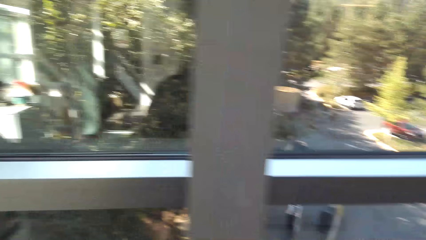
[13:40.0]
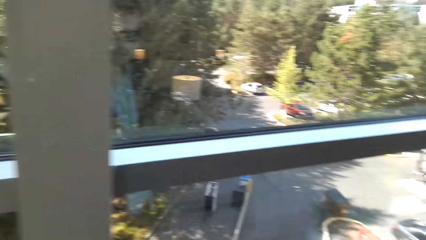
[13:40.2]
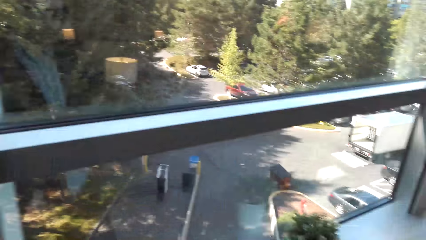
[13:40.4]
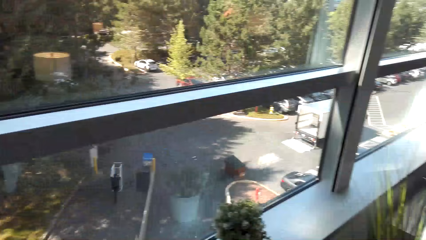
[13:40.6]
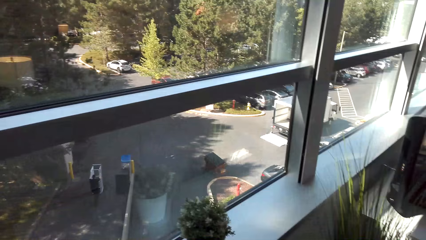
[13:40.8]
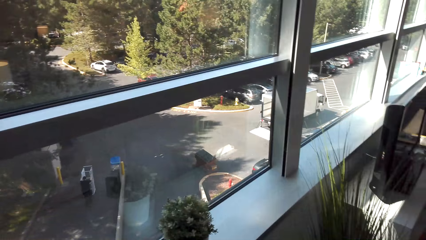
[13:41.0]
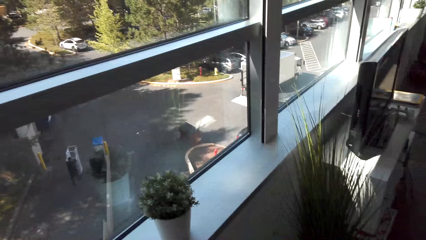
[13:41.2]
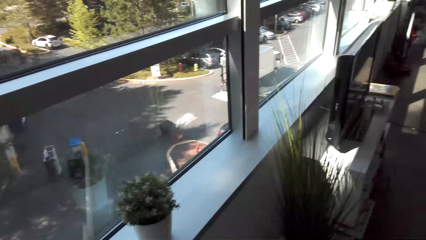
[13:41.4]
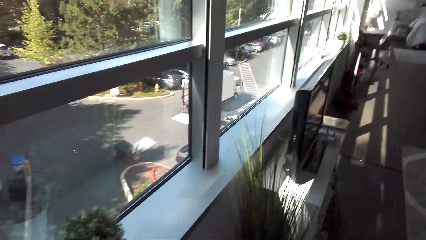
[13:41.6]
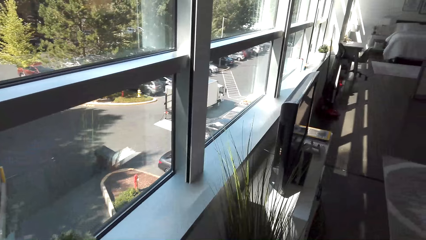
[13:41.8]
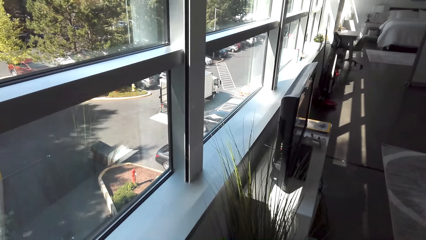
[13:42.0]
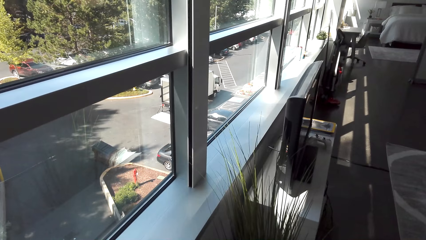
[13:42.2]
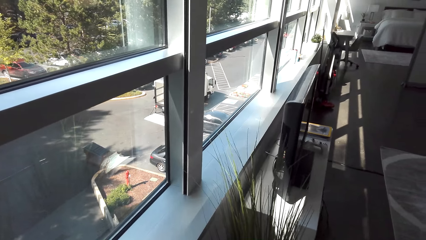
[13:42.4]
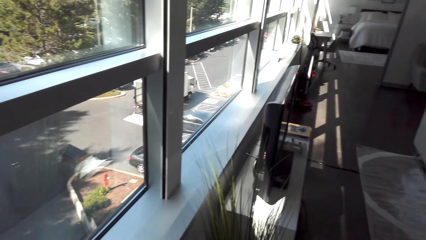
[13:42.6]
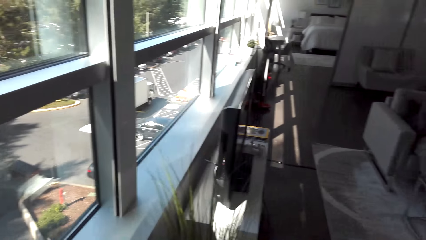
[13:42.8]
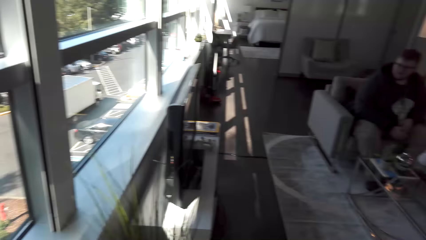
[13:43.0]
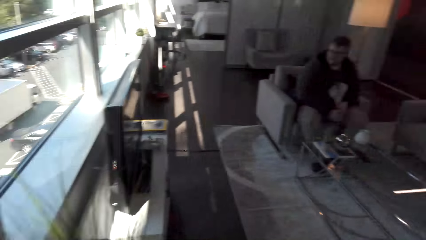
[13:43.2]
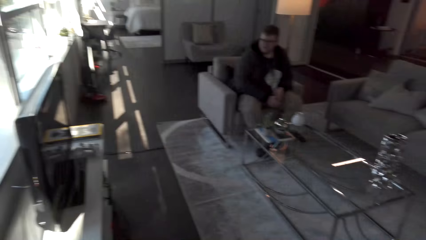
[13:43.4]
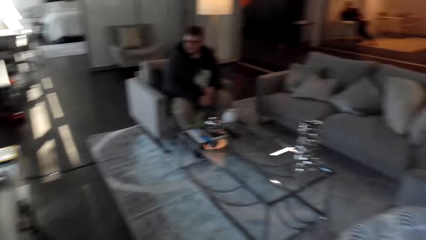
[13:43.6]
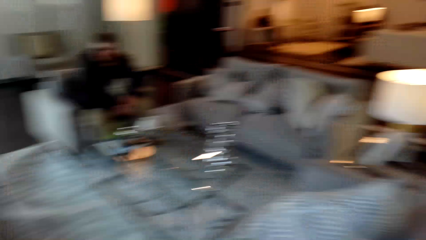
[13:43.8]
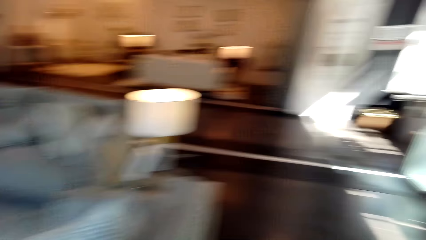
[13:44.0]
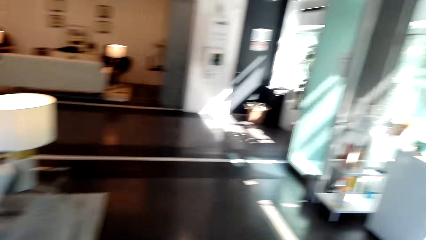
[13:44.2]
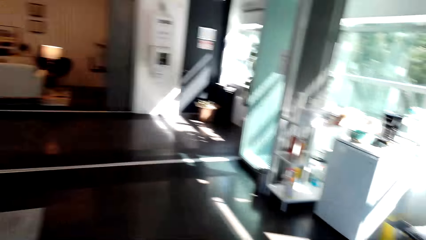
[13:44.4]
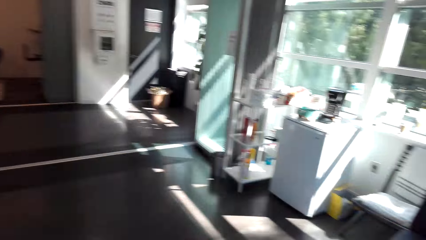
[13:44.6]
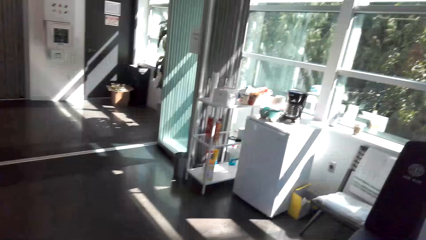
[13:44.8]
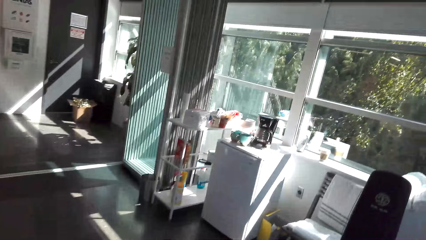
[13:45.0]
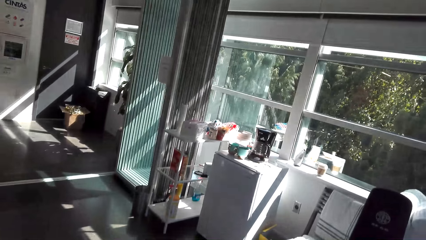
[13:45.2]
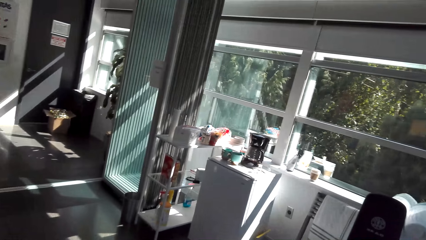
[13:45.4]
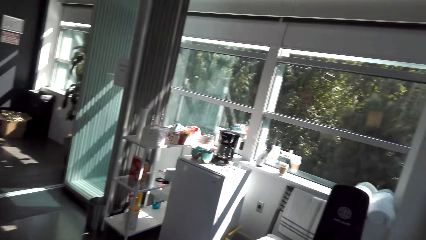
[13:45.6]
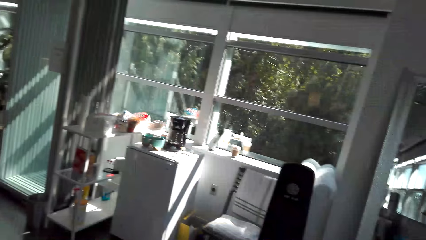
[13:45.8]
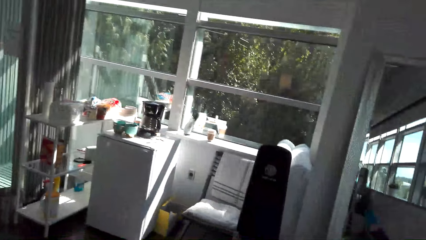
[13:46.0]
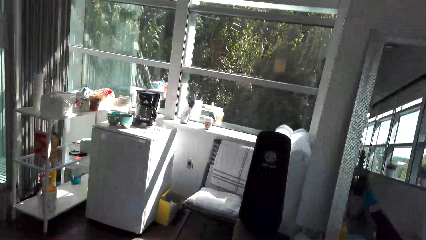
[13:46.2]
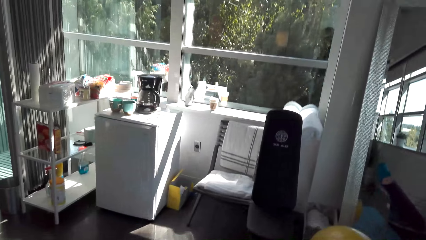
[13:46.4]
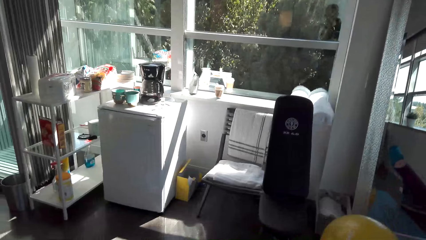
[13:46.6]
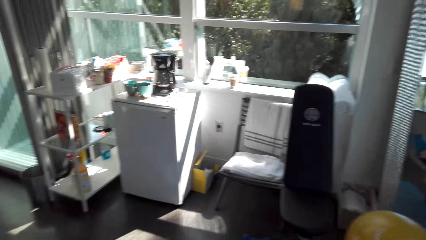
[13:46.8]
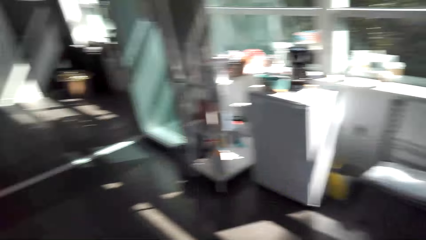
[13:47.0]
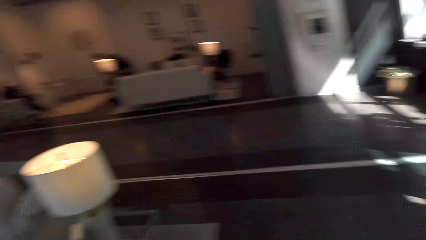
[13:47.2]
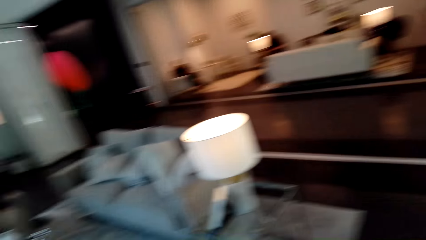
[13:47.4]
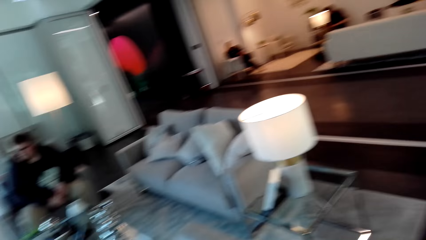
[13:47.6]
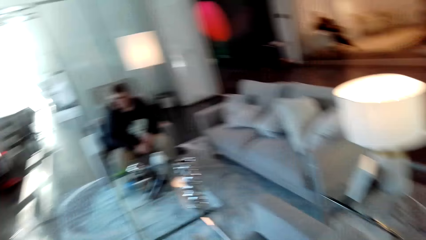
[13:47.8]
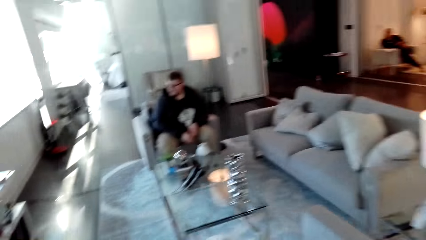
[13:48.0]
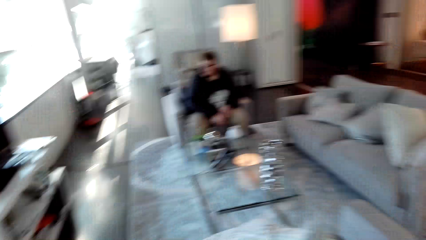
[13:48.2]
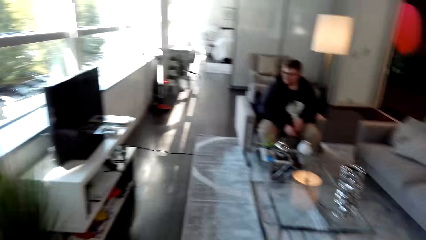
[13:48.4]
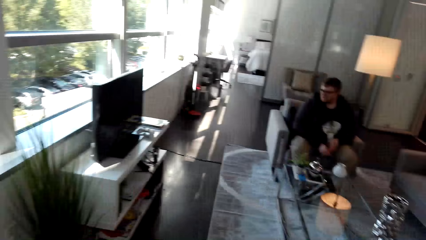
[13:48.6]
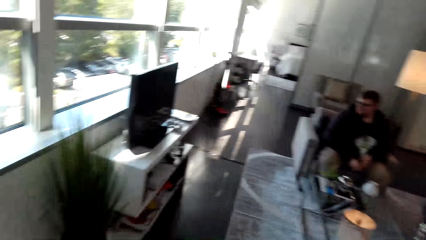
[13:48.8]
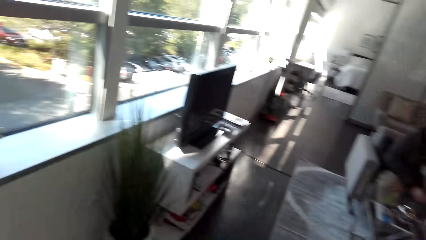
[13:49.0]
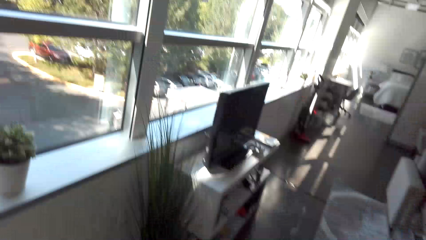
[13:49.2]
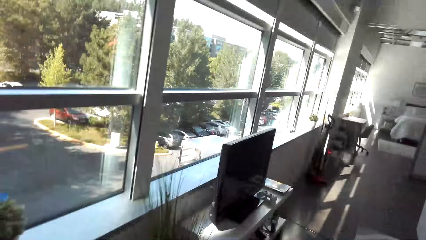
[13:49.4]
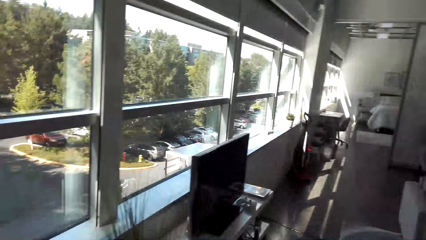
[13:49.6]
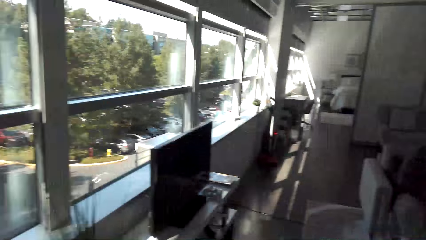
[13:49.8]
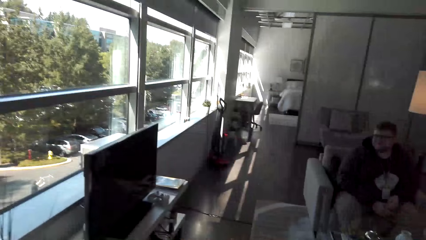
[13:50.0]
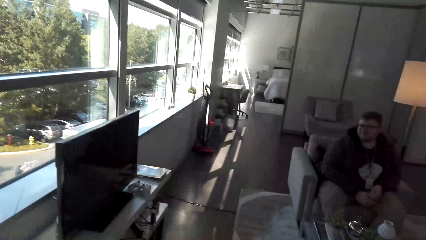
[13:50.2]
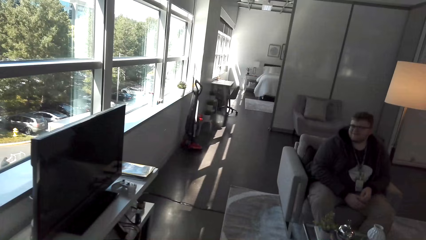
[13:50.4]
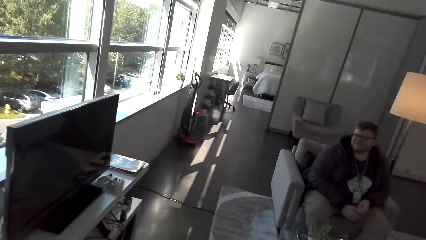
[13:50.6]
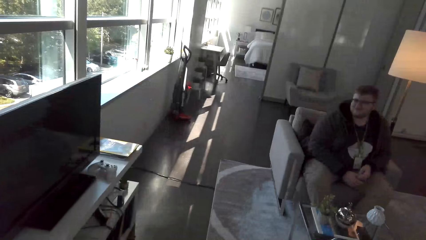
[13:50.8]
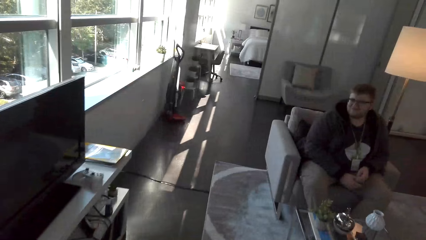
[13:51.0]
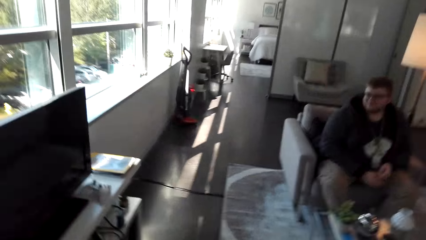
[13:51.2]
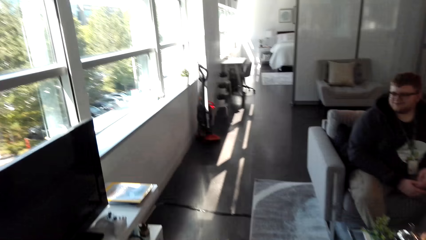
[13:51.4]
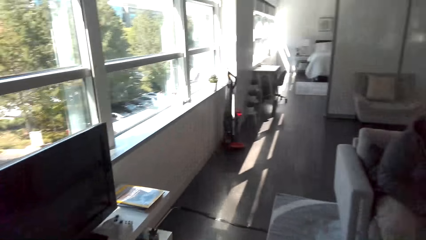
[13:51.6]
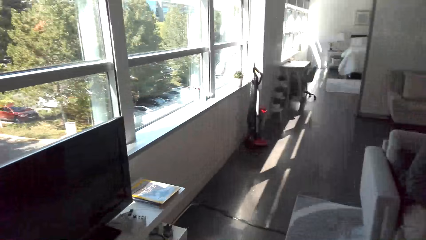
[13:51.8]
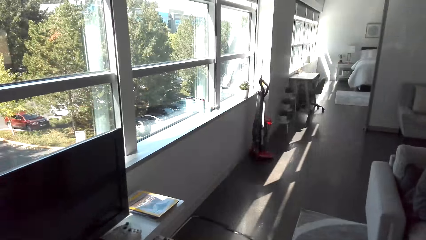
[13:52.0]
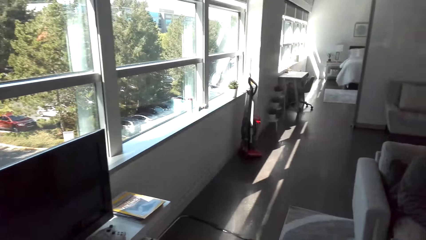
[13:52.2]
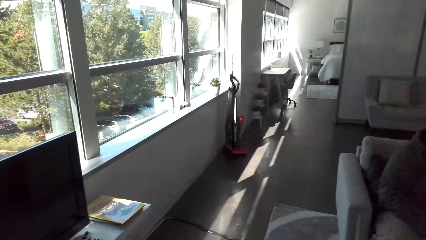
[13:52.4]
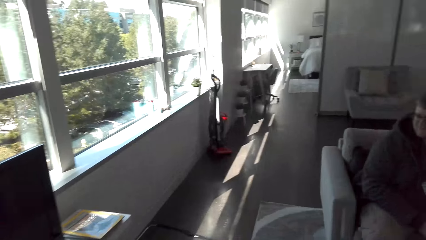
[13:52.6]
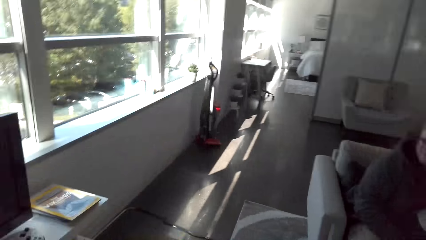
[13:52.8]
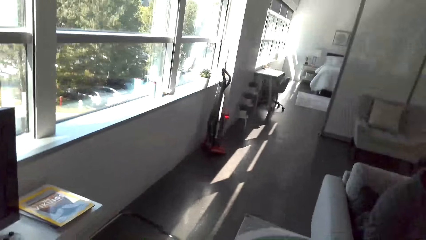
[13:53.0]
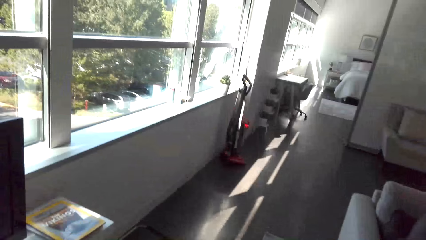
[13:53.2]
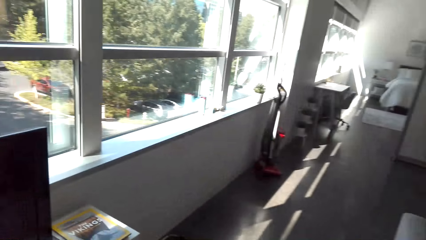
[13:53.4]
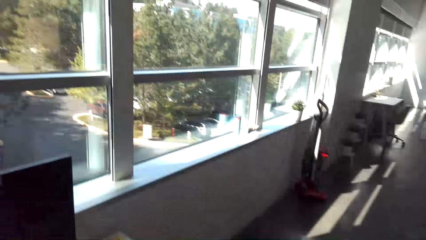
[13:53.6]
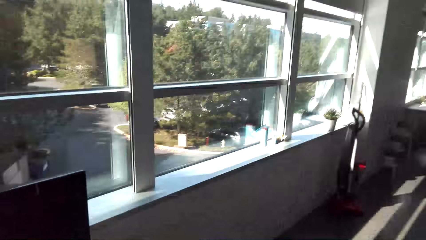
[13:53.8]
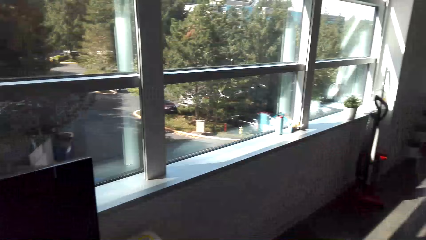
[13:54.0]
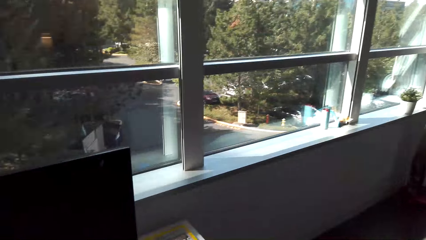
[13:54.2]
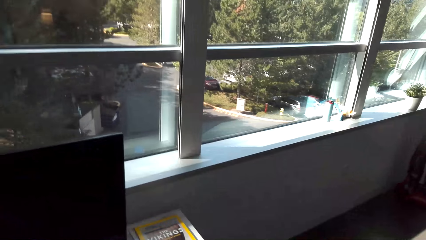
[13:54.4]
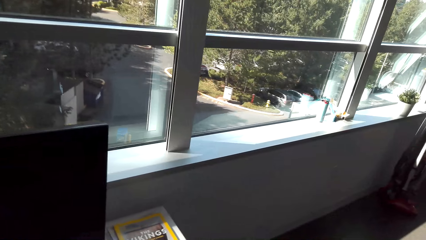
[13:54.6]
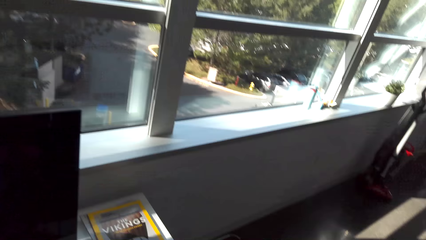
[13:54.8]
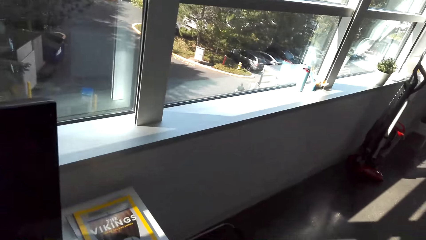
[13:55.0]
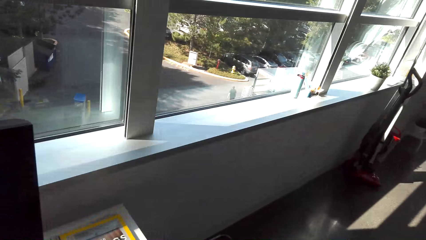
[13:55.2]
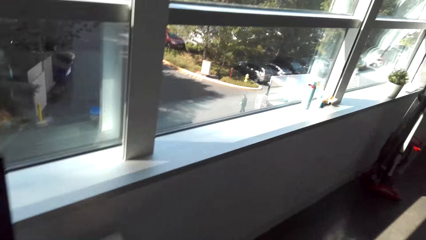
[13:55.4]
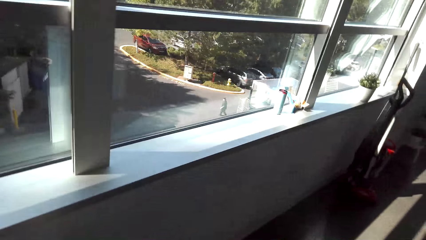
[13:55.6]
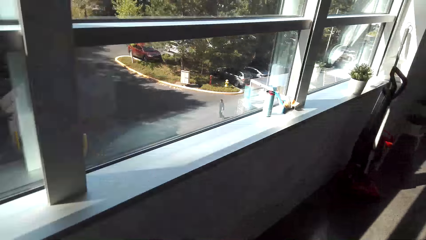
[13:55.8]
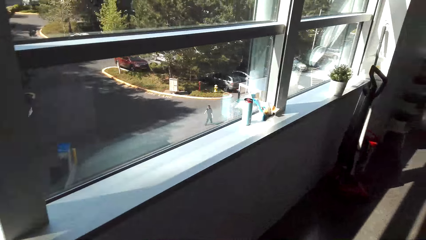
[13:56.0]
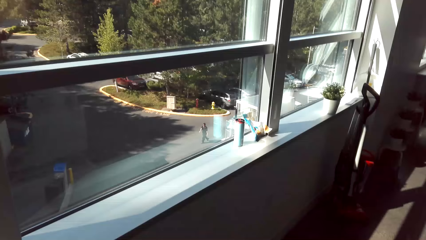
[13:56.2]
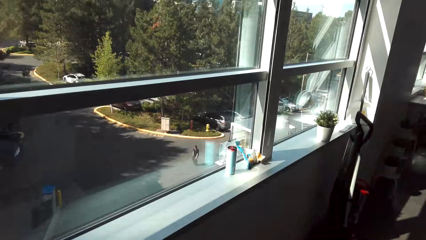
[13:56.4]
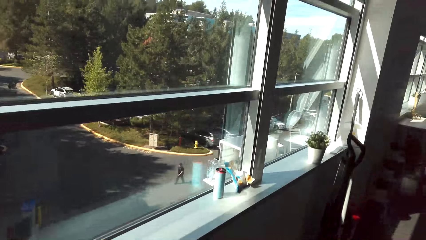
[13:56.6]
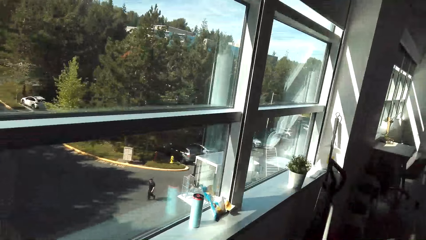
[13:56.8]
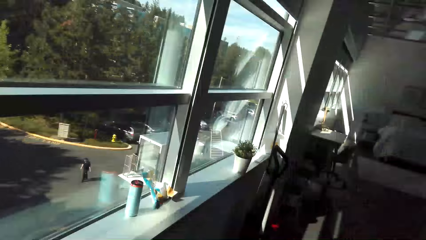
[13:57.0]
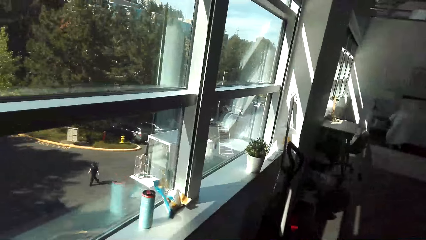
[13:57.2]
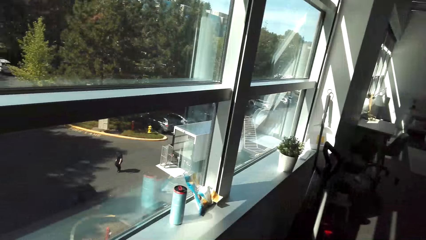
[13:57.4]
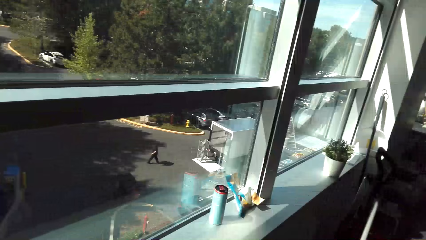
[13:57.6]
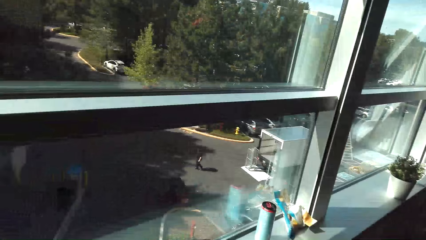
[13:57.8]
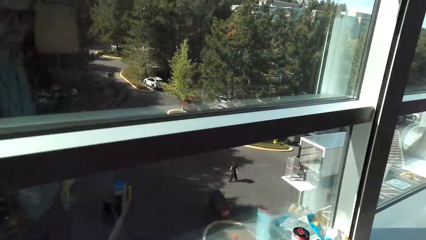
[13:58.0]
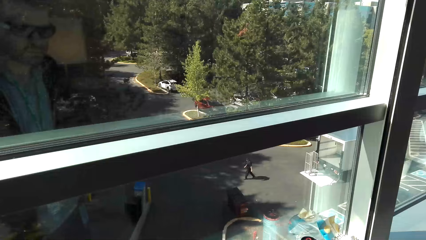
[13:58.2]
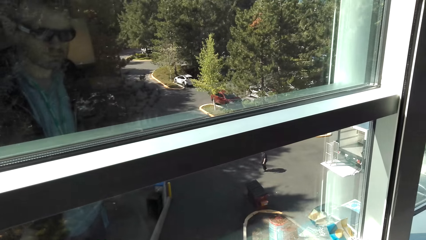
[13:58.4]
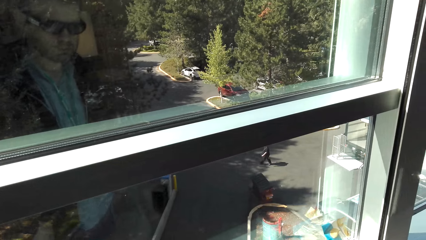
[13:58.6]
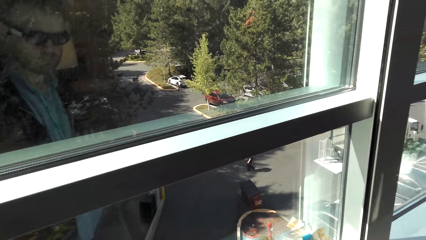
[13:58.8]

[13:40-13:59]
The camera wearer looks outside through the window. They look around the house. They look at a man. They move around the house.
